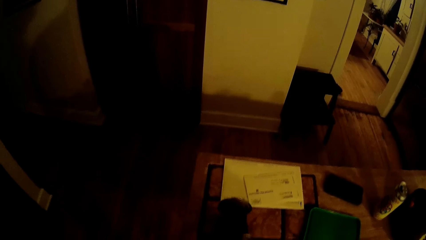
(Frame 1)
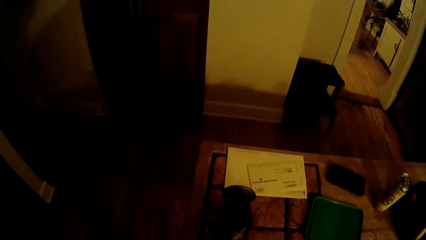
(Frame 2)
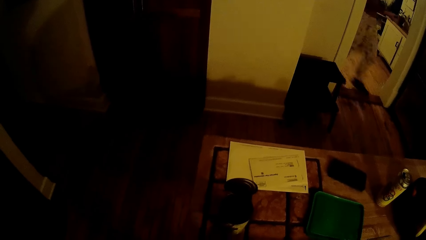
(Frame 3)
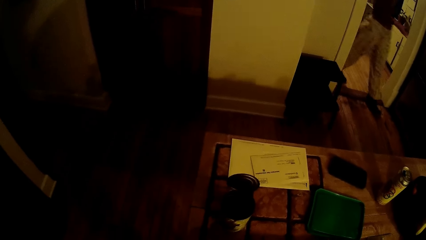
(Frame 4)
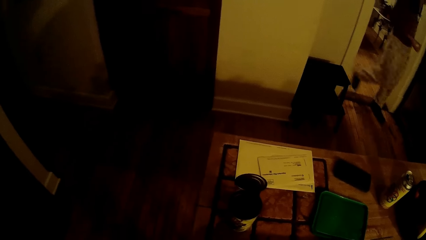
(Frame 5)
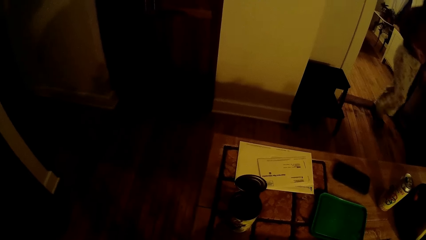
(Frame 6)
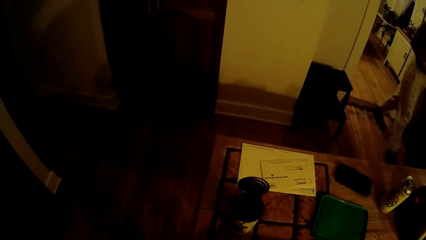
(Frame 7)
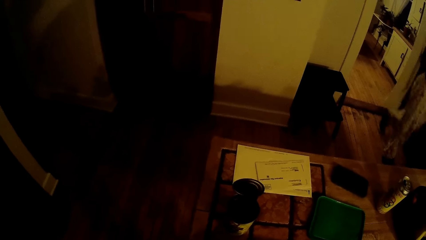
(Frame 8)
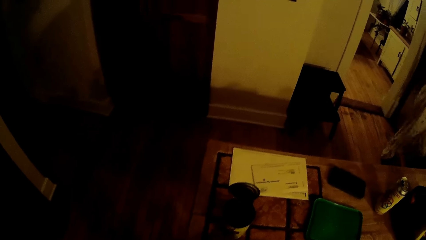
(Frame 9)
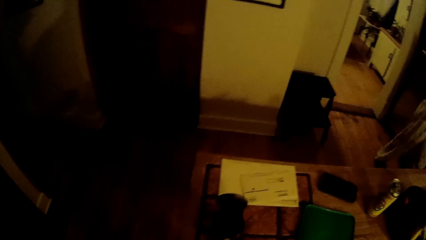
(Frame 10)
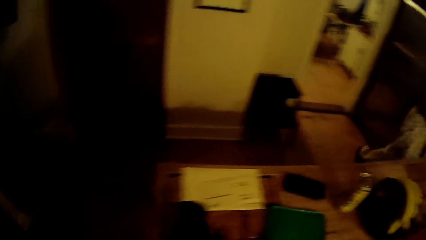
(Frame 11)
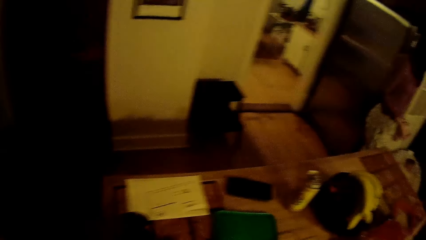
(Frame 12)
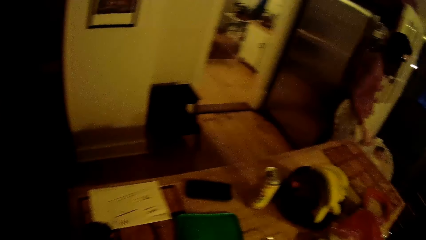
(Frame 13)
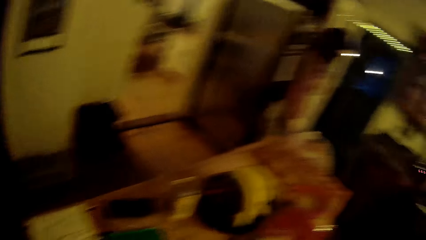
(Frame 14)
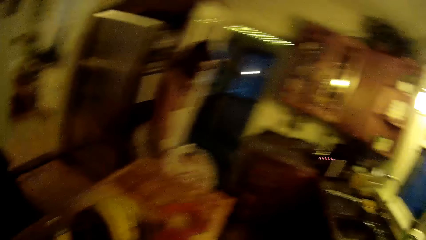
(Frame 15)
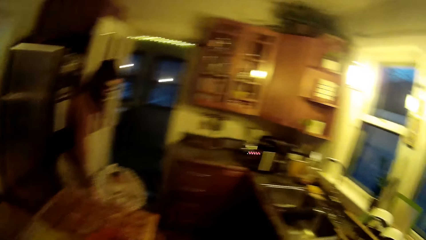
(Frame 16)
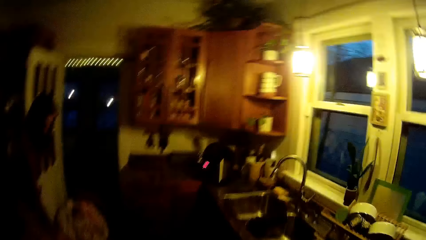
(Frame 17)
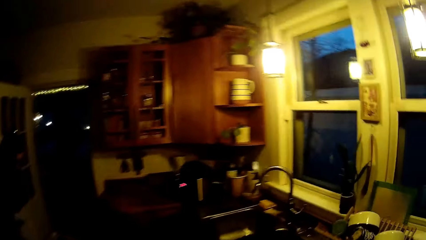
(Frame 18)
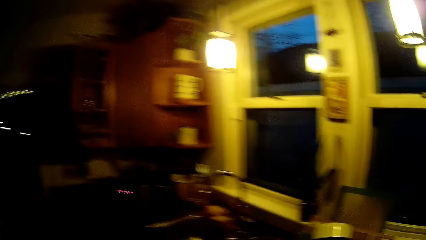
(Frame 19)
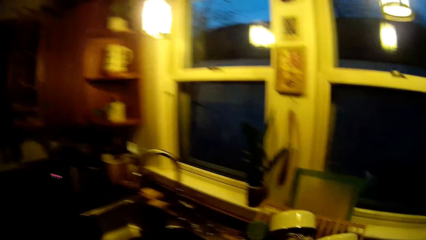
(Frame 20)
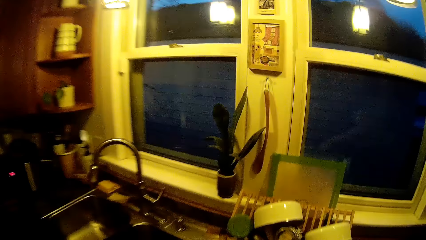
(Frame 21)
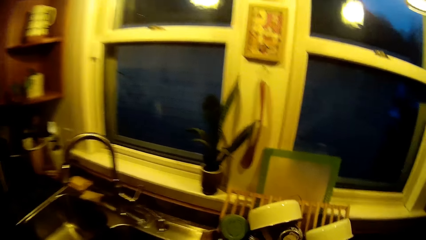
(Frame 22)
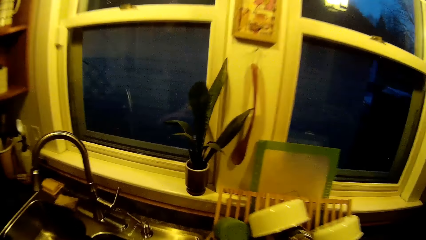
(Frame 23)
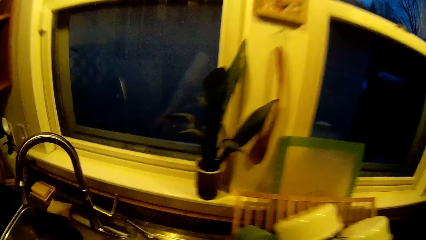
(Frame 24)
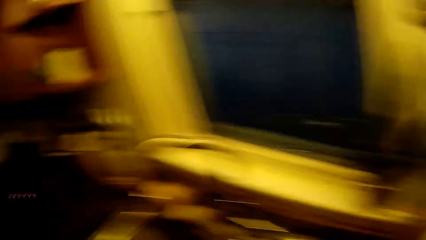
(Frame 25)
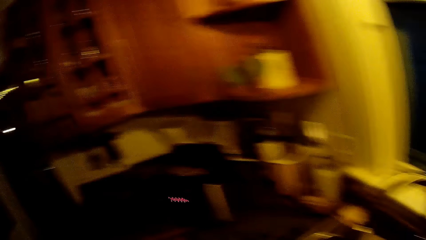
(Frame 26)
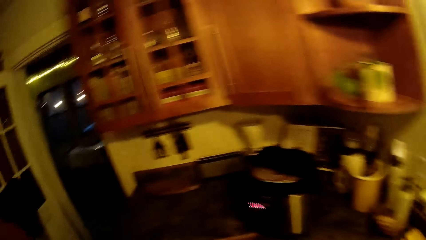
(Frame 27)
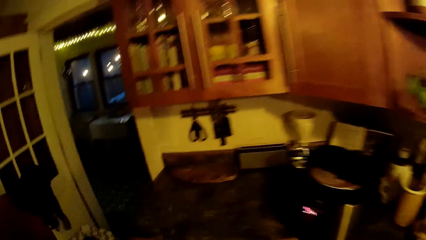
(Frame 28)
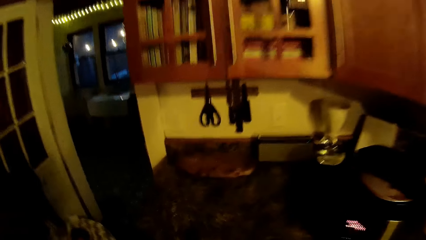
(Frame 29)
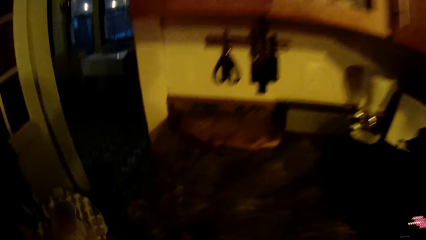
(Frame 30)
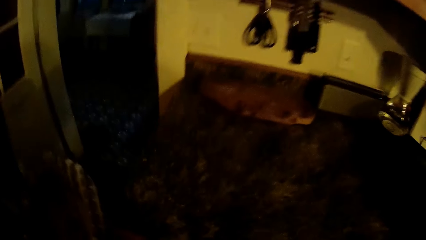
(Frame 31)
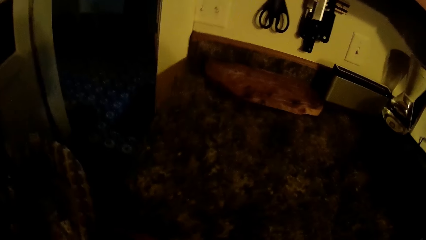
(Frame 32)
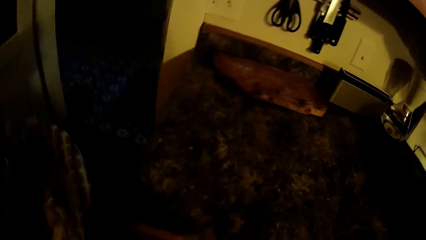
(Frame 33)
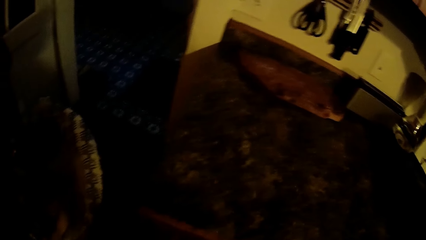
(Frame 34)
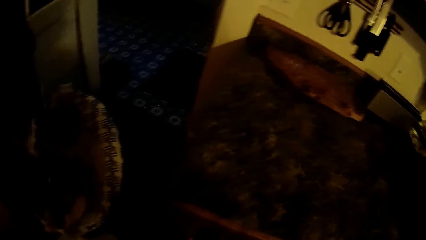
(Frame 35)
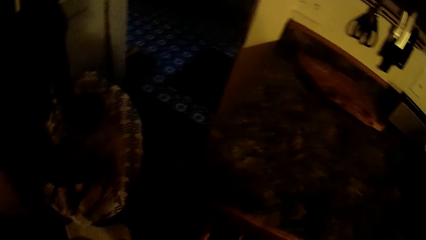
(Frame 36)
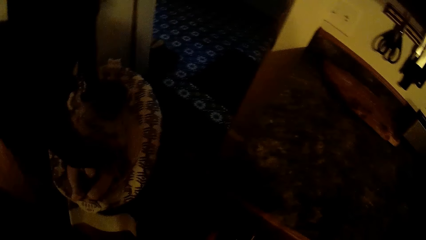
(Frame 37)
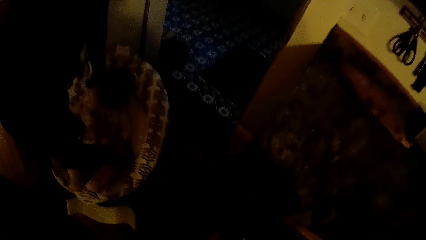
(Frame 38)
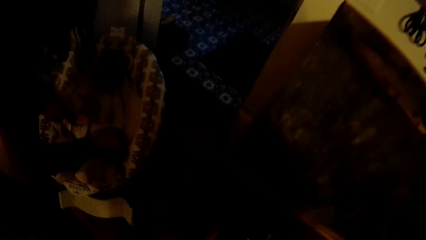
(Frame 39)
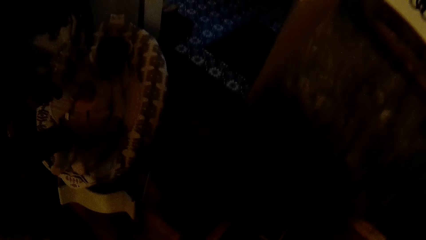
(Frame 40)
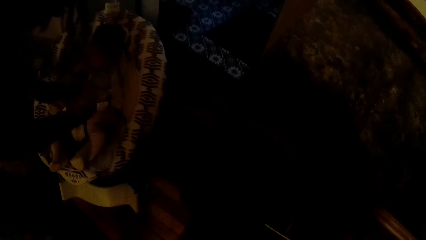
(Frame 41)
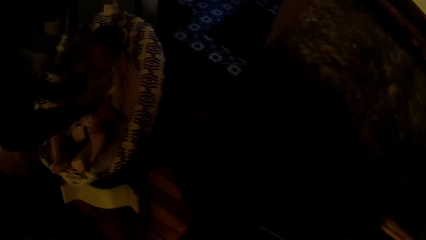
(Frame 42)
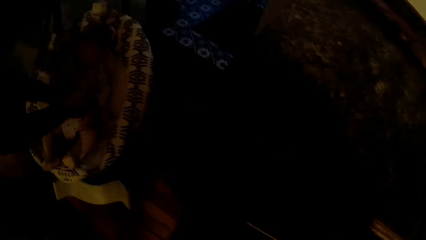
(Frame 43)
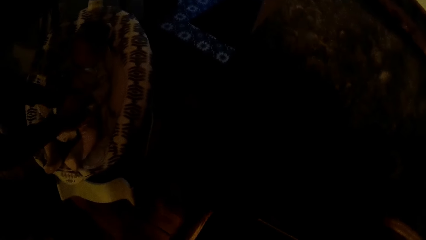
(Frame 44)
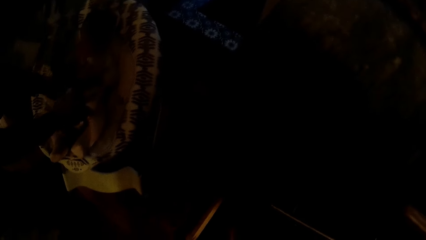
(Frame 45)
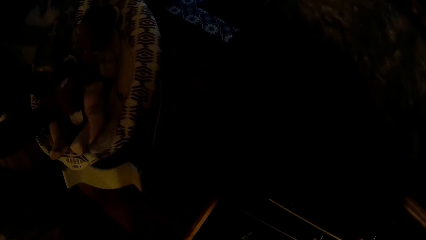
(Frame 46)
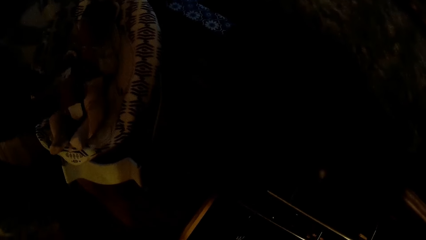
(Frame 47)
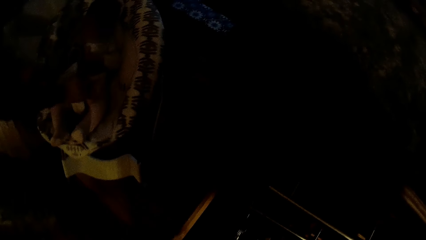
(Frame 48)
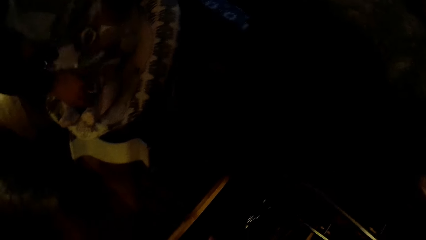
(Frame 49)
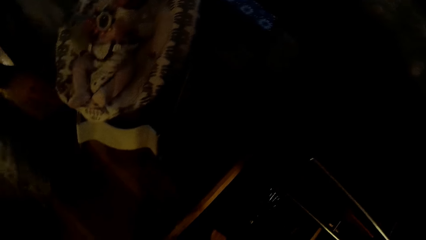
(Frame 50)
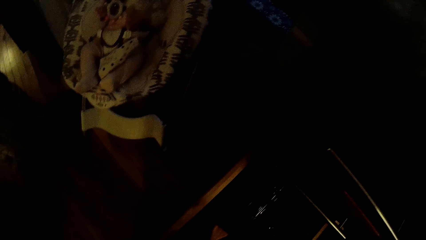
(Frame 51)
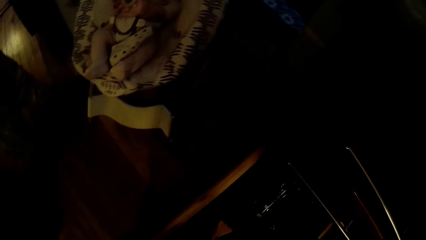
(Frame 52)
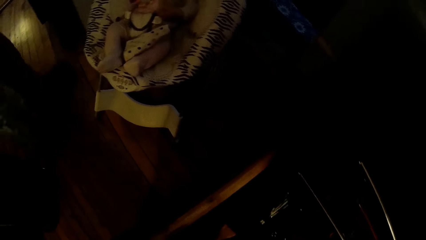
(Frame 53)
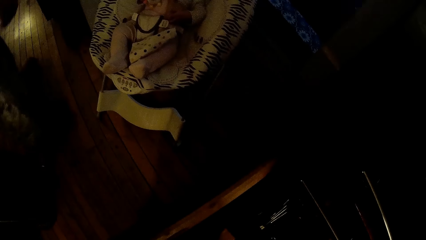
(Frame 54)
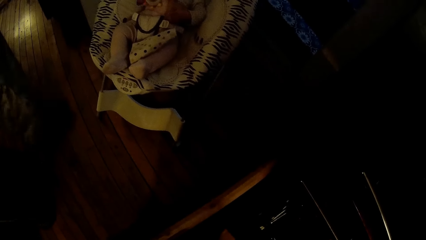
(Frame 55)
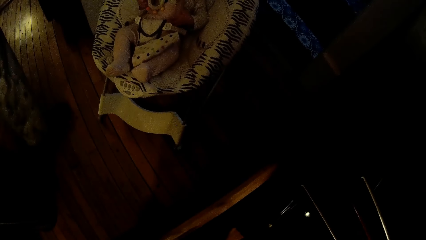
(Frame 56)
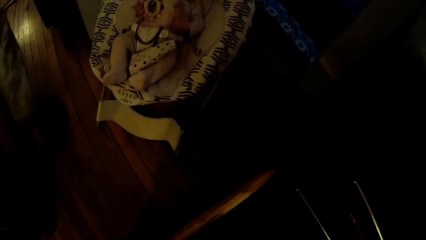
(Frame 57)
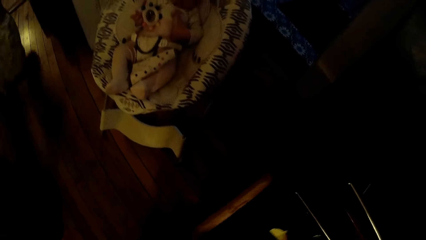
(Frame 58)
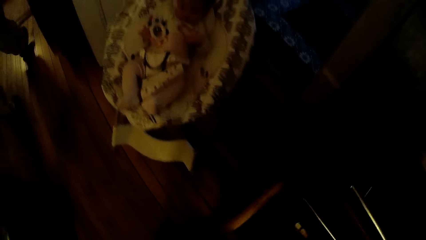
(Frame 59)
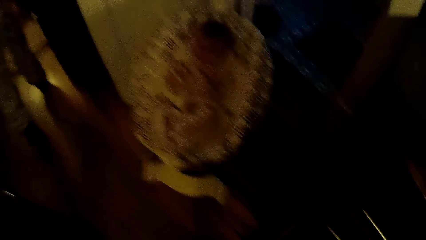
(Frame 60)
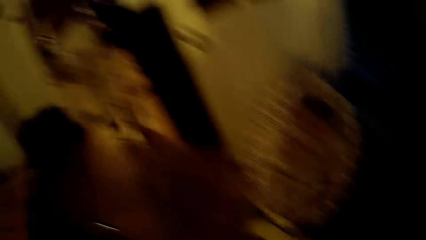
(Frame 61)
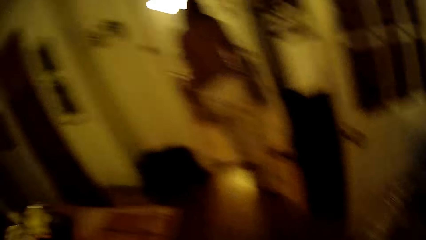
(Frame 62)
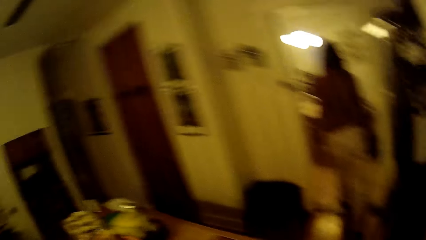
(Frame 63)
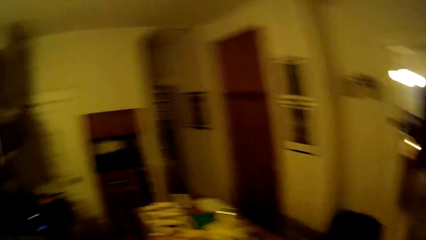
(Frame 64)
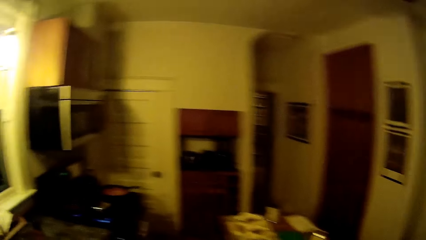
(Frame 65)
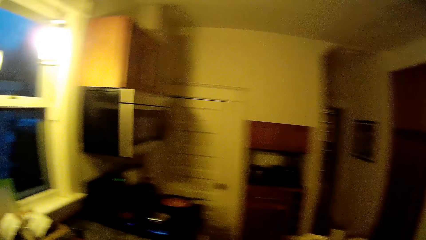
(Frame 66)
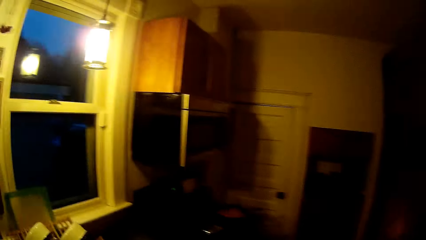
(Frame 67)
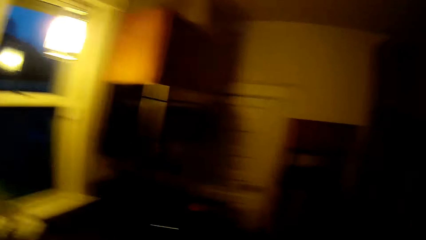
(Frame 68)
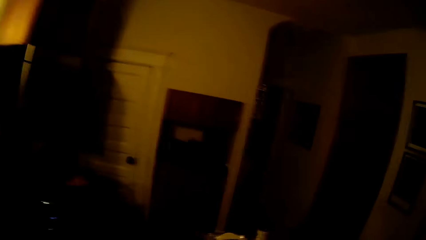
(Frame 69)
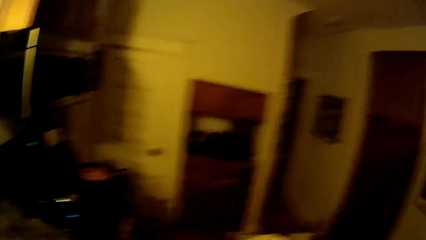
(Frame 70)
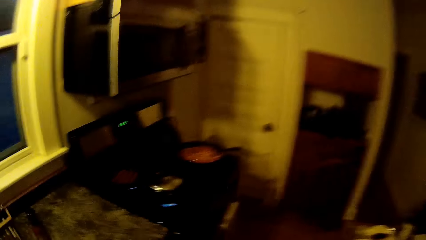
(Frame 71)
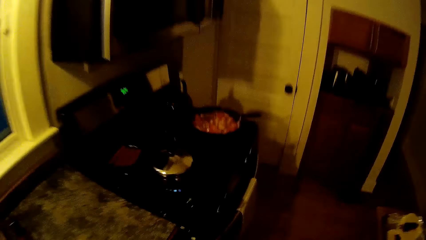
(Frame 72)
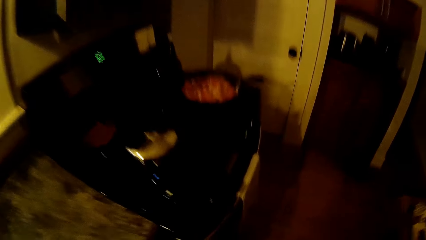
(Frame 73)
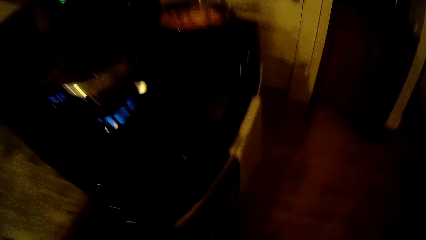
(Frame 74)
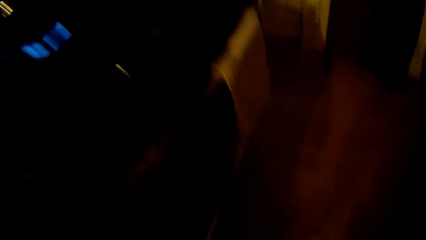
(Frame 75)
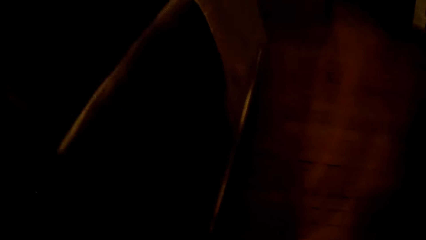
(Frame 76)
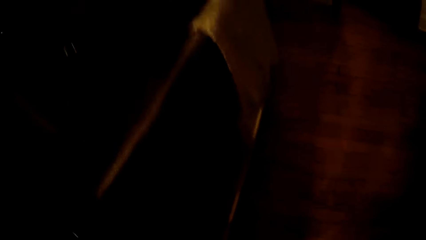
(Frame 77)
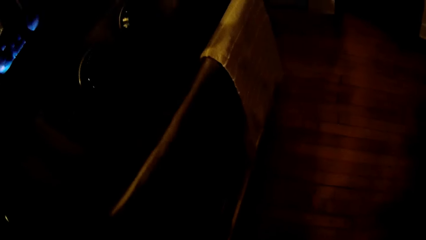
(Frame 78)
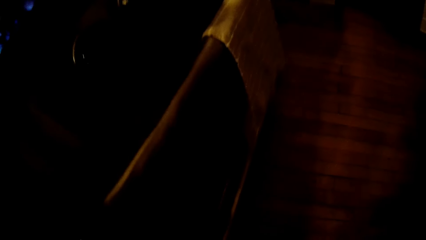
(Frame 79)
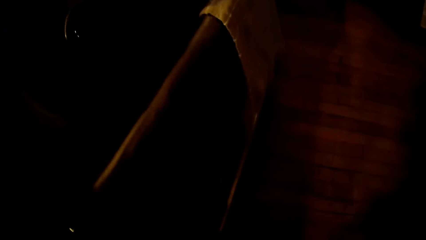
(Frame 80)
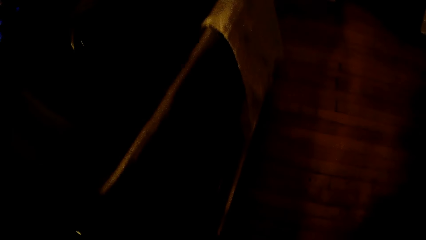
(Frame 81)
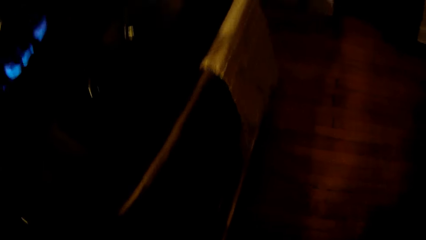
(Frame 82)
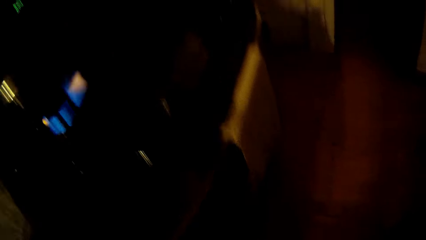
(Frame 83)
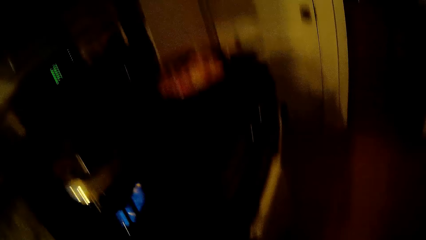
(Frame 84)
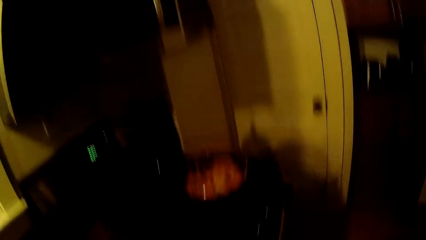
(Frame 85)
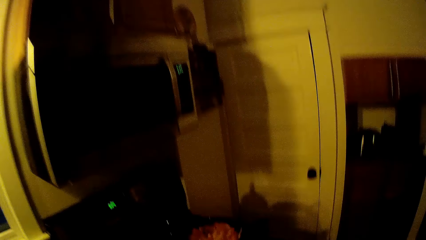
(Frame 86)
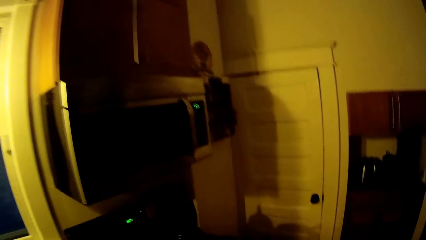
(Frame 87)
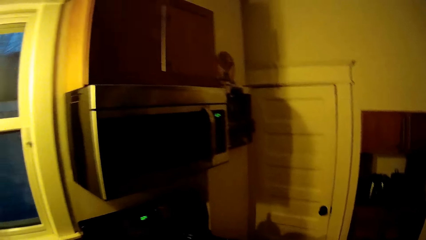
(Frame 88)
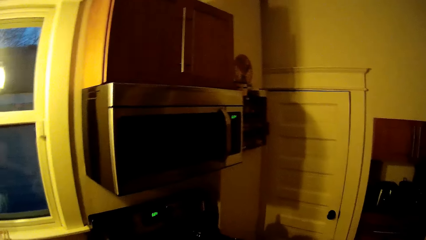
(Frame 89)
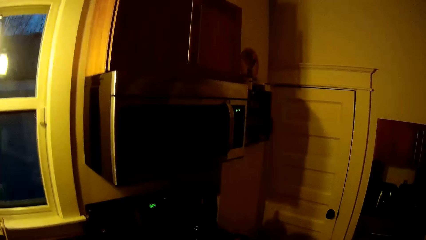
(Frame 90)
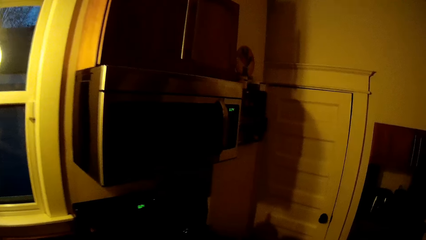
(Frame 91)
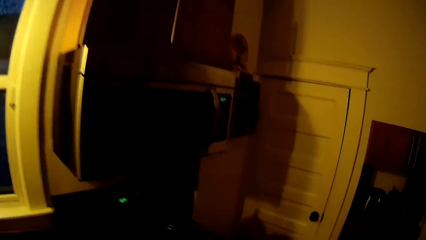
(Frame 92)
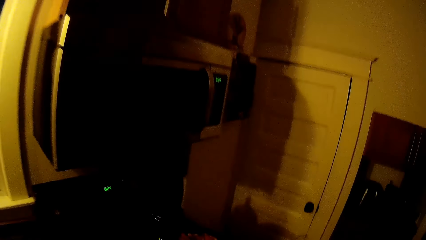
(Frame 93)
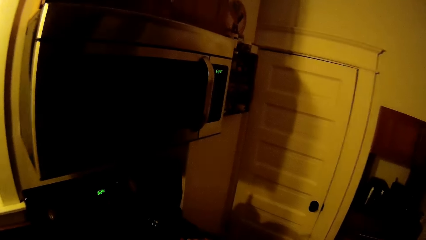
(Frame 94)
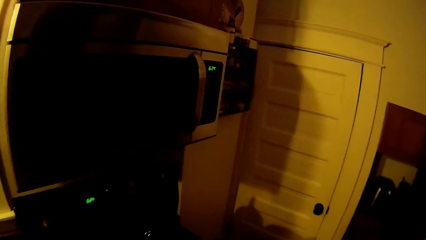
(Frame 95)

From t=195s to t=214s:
A woman walks into the kitchen from the dining room. The woman drops a spoon on the table with her right hand. The camera wearer walks in the room. The woman adjusts a baby in a baby carrier with her hands. The woman touches the baby. The camera wearer looks around. The woman walks into the dining room from the kitchen. The camera wearer walks in the room. They look around.
